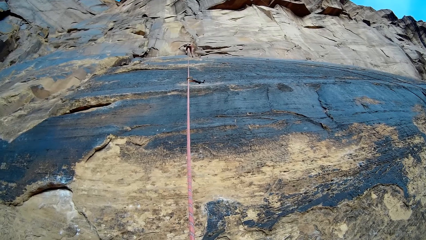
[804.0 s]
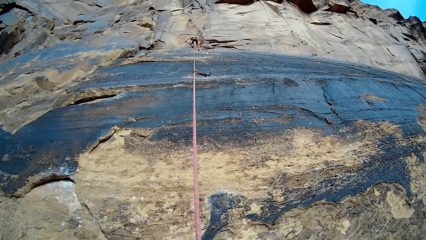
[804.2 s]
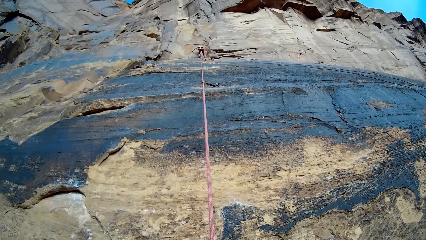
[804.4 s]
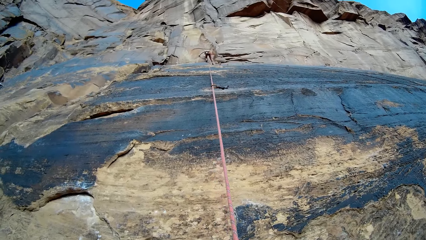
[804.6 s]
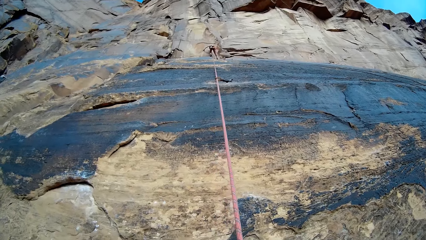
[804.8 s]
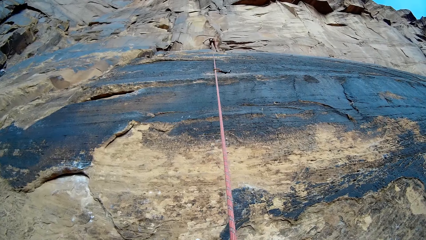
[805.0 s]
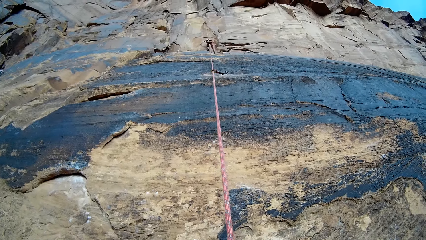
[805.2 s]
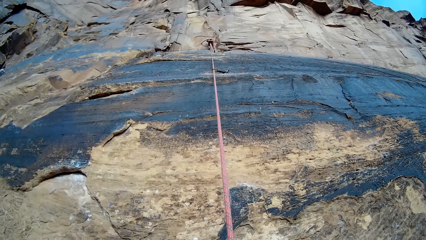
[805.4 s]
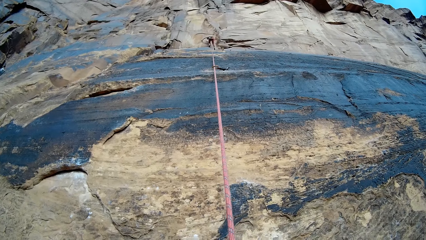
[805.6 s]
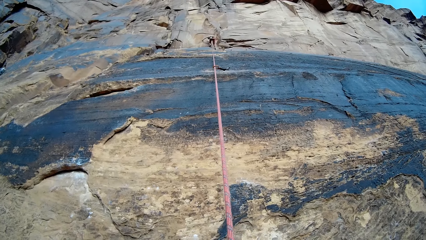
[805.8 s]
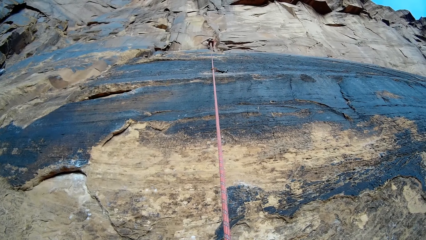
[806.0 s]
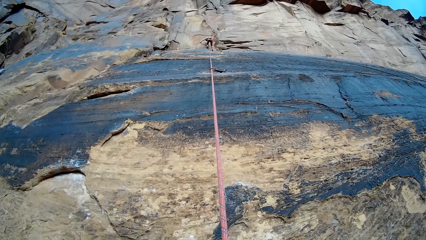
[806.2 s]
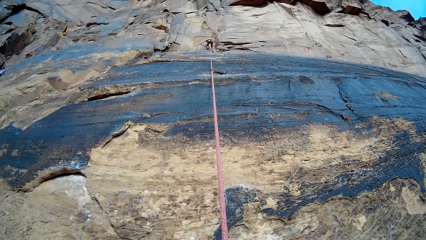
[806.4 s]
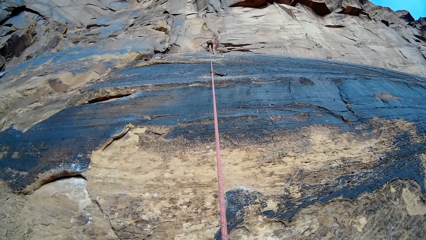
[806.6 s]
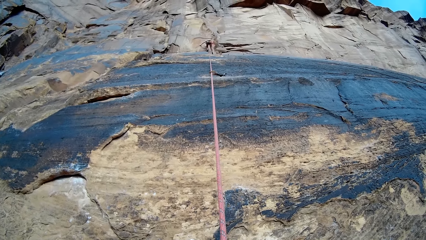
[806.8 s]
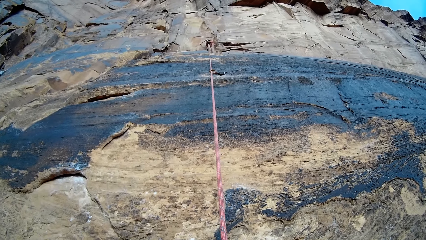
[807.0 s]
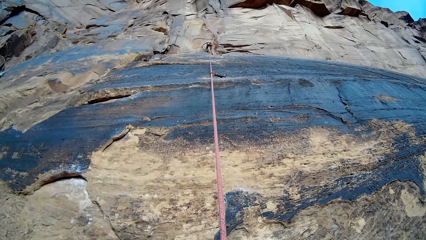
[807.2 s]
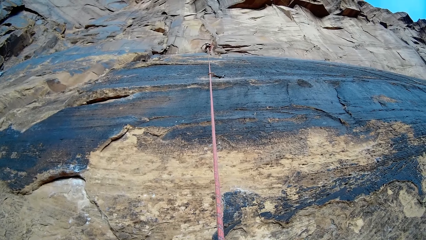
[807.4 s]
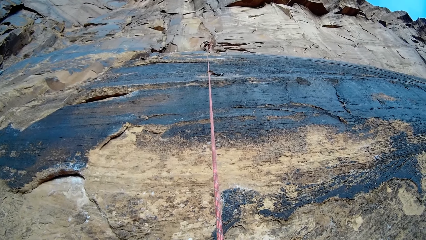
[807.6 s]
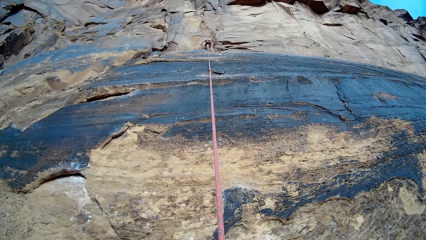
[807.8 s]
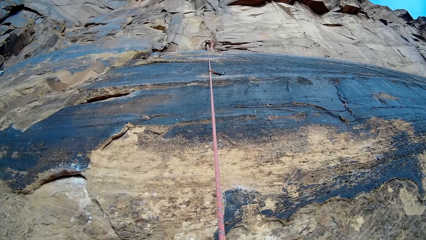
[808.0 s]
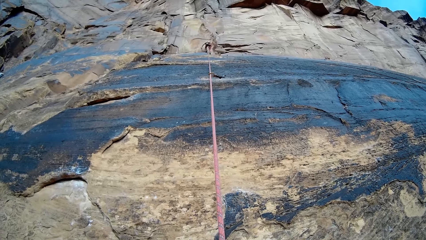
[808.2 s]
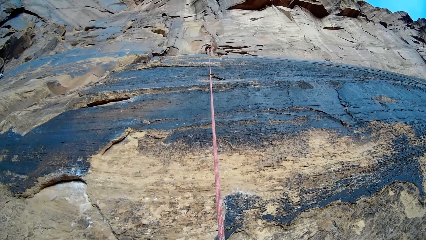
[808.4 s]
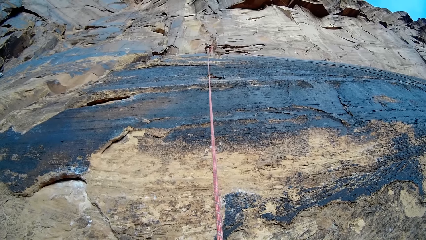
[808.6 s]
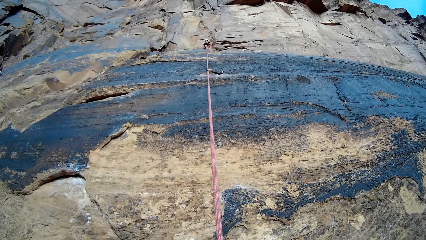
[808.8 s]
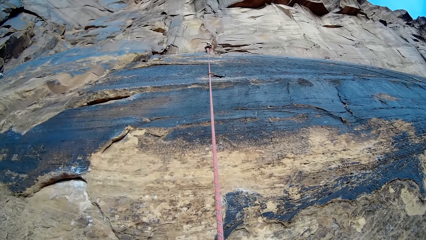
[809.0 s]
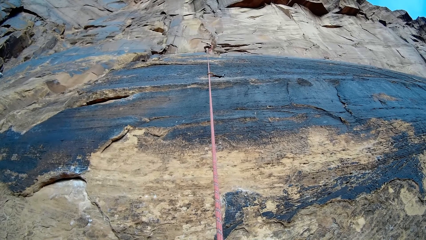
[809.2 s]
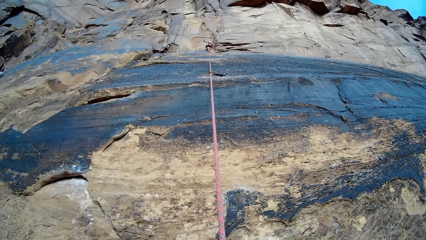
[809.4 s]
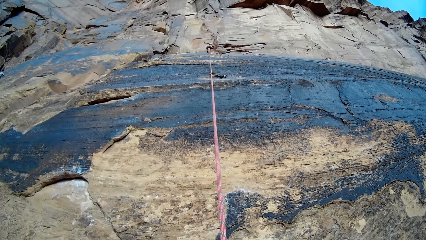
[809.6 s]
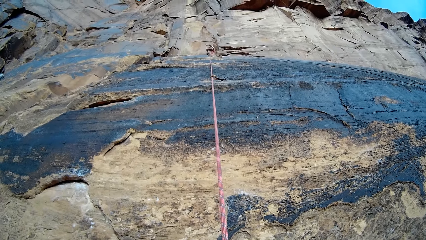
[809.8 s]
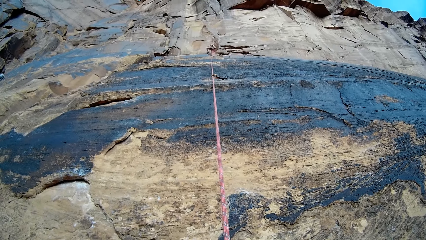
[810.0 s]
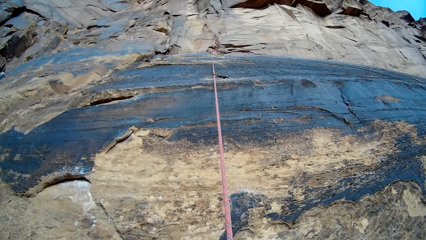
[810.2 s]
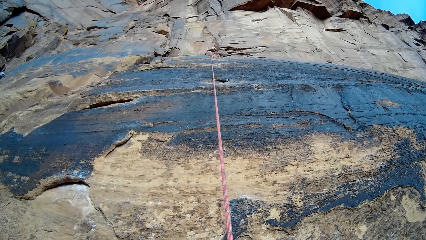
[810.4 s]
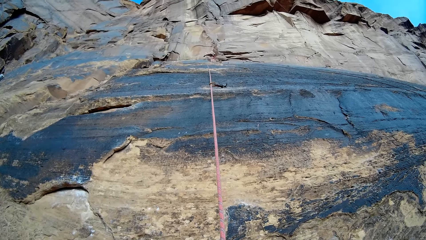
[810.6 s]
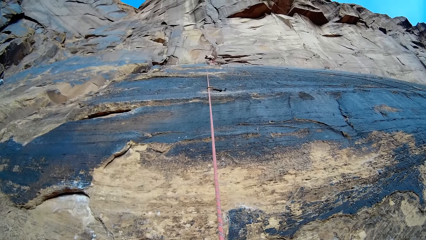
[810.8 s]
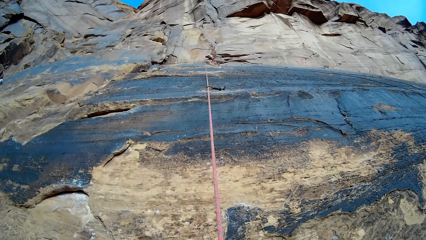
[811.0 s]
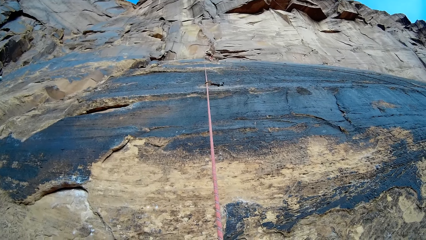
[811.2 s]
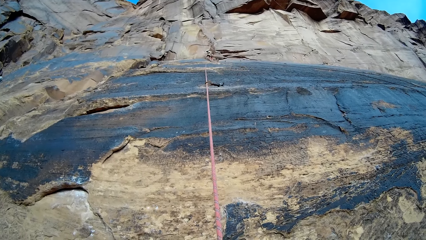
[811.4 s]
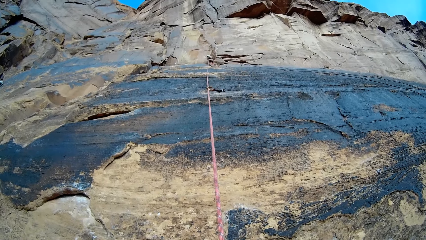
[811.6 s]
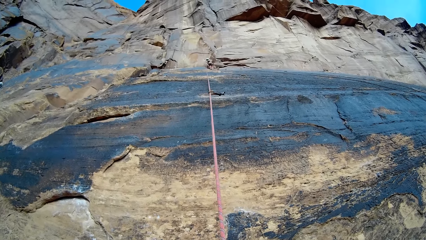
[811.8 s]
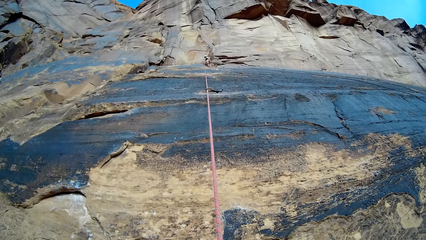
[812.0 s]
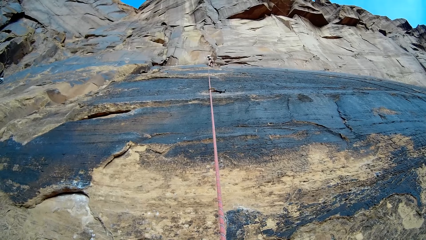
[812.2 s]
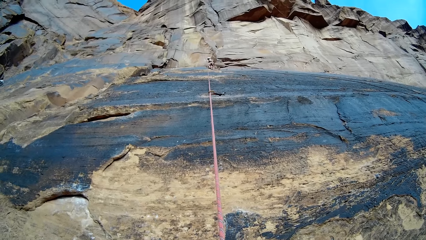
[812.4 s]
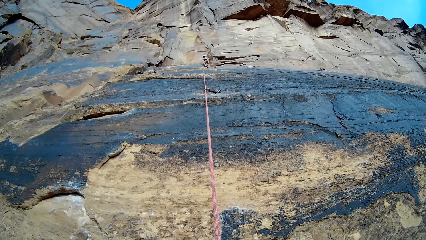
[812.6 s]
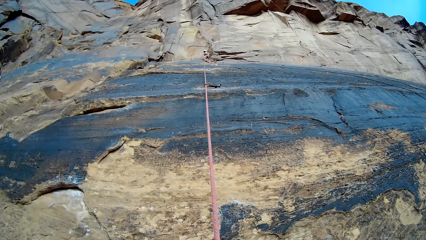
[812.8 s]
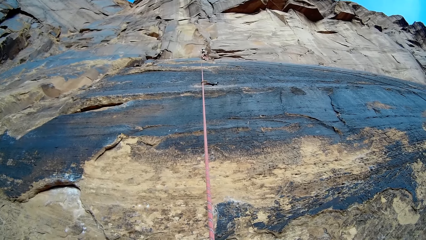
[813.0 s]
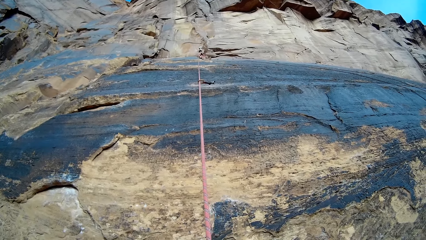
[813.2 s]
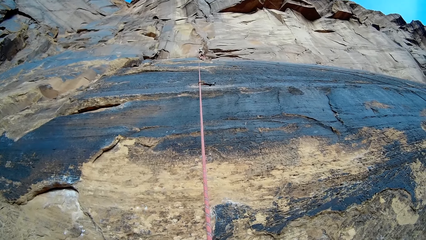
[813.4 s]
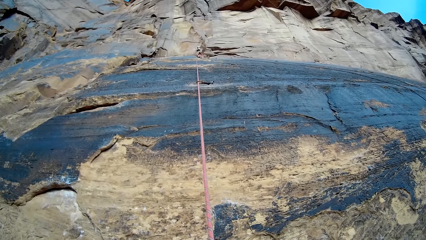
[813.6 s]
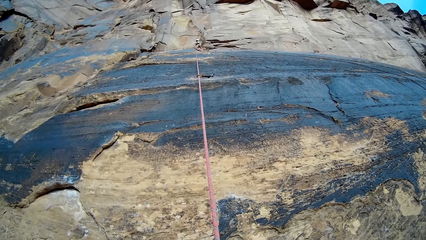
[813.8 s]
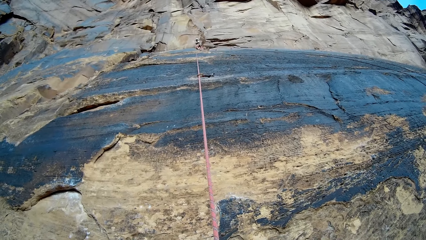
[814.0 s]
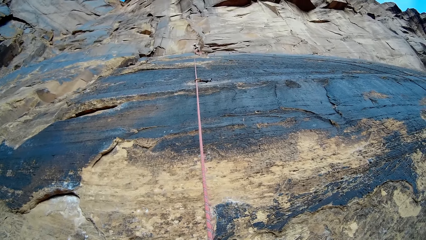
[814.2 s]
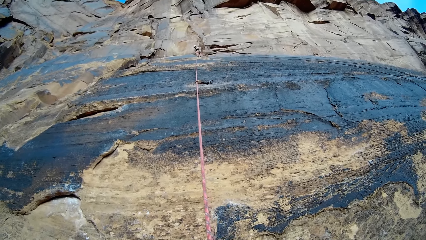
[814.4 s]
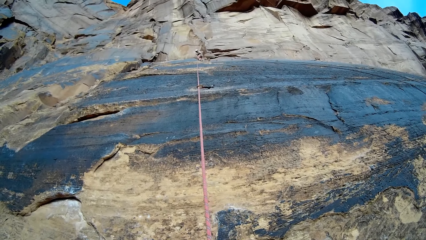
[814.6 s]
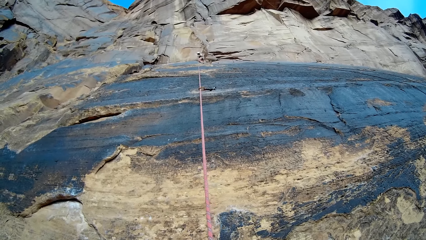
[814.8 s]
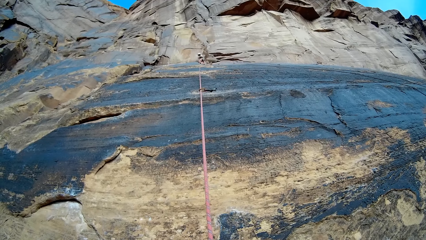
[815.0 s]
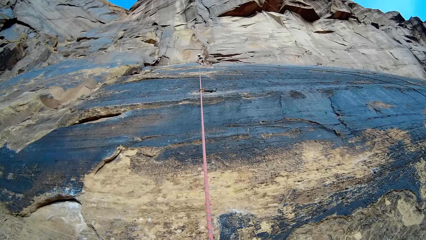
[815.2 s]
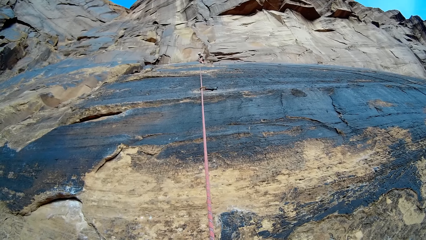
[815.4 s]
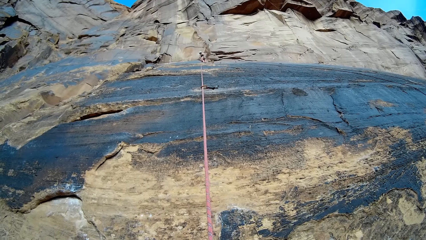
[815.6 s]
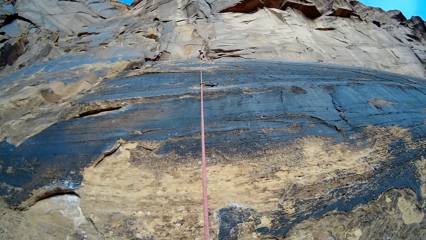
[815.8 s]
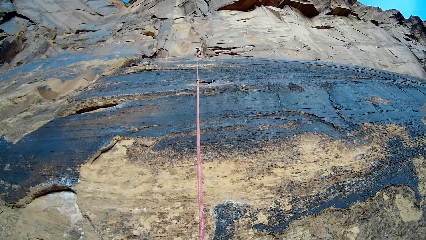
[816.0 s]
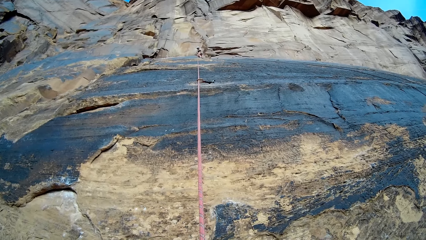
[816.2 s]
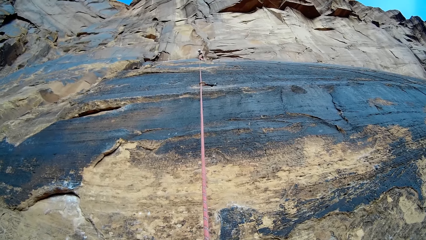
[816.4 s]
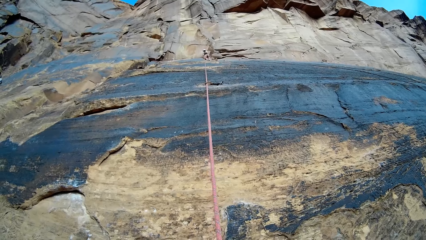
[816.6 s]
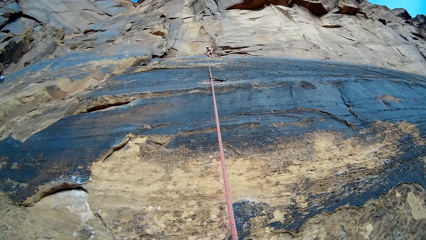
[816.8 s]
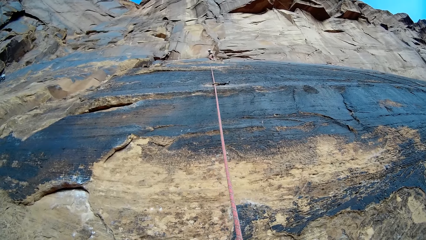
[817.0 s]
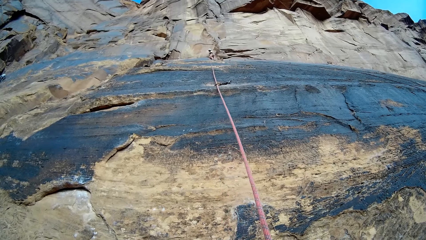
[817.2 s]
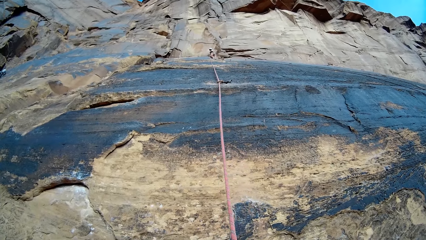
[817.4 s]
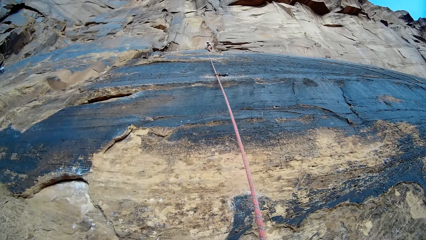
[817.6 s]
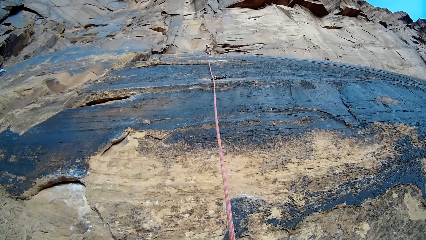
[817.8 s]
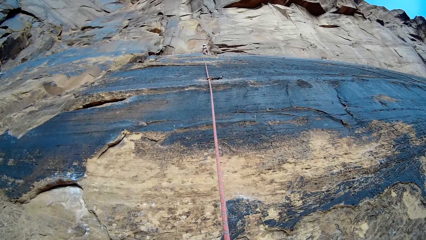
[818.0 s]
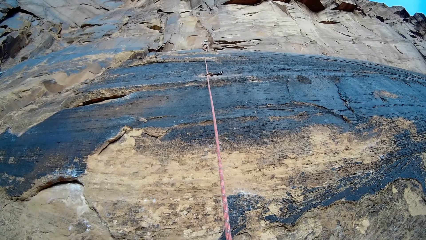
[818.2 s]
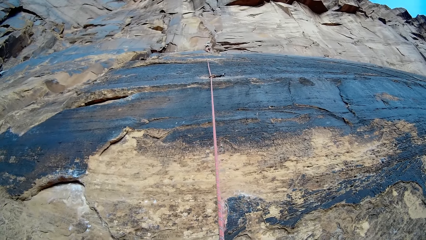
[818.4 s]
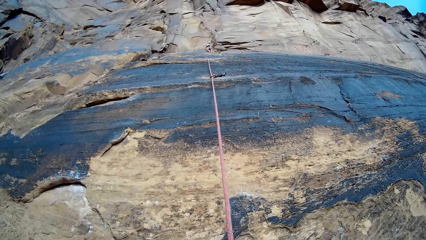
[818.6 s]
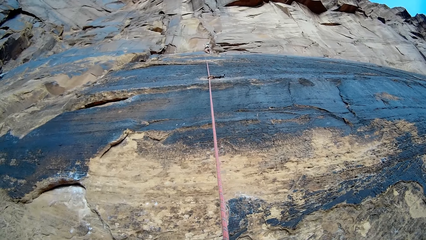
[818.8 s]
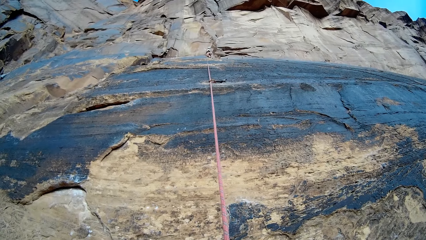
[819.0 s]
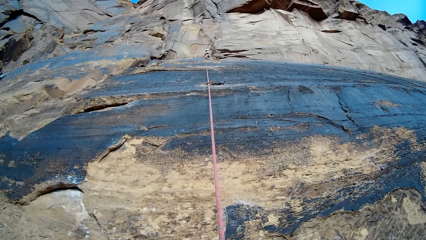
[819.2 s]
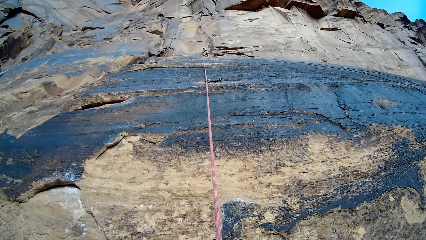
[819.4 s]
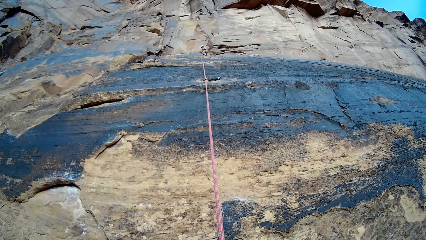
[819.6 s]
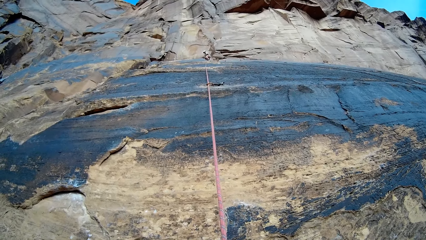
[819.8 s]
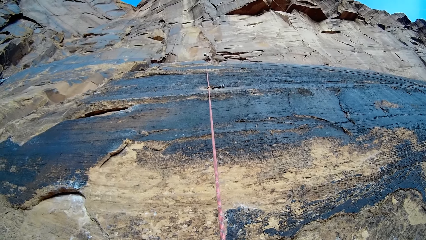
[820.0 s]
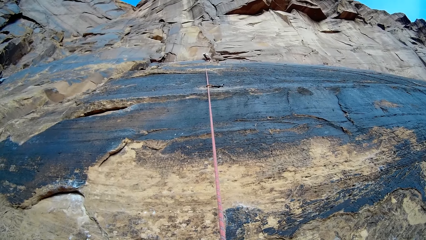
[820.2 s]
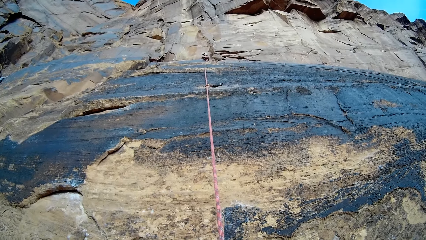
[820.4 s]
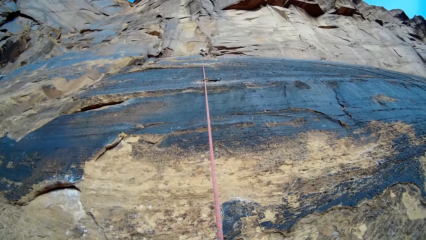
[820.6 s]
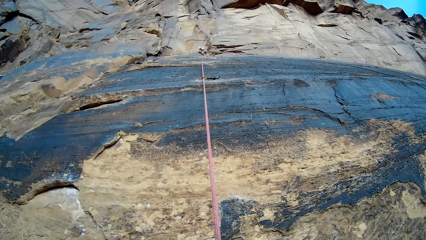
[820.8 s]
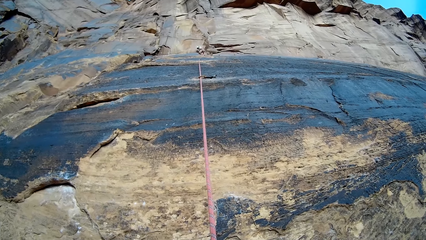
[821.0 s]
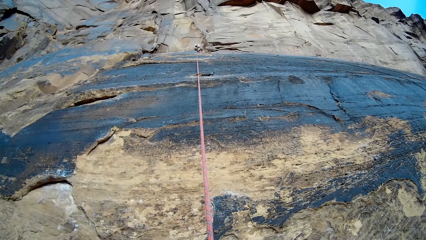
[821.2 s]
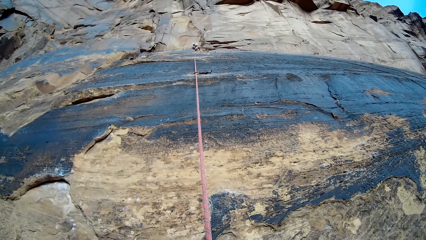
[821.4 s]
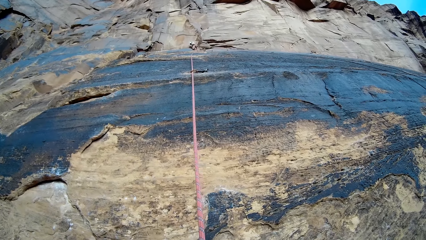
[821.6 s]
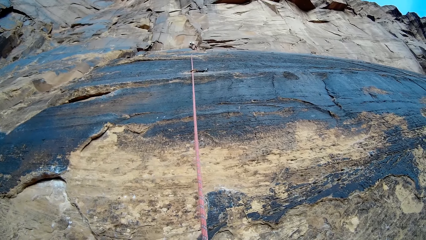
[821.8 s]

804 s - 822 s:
A person climbs down the rock wall. The person crosses his left leg over a rope. The person adjusts position on the rock wall. The person adjusts the rope. The person adjusts position on the rock wall.
